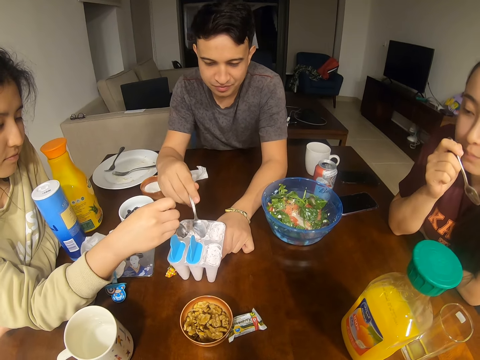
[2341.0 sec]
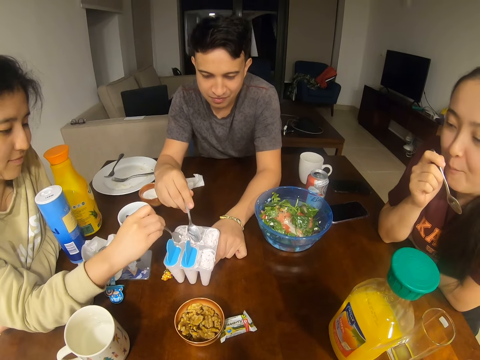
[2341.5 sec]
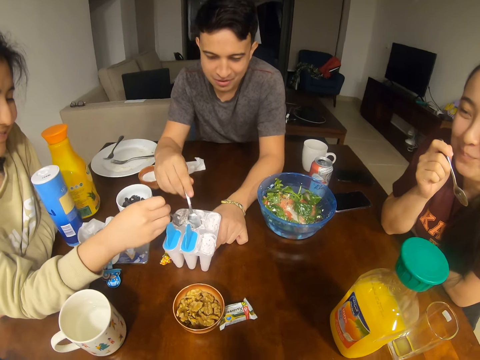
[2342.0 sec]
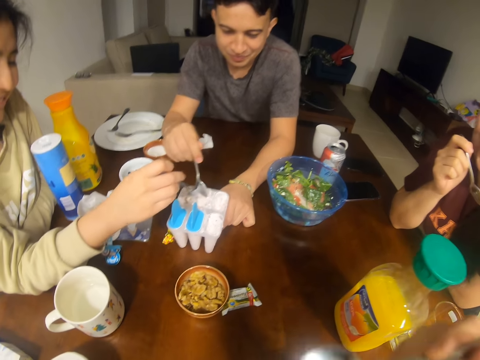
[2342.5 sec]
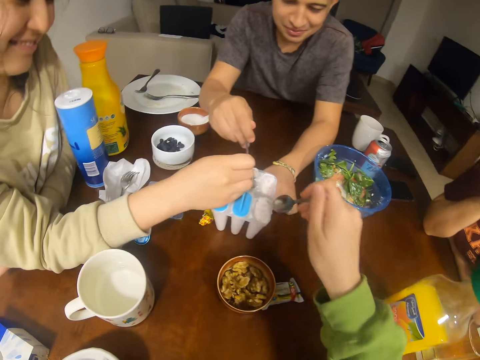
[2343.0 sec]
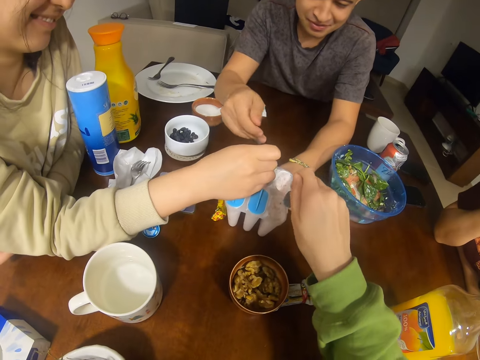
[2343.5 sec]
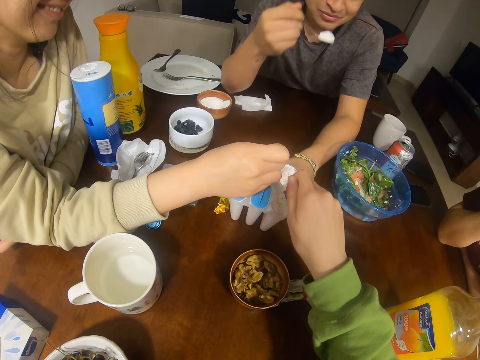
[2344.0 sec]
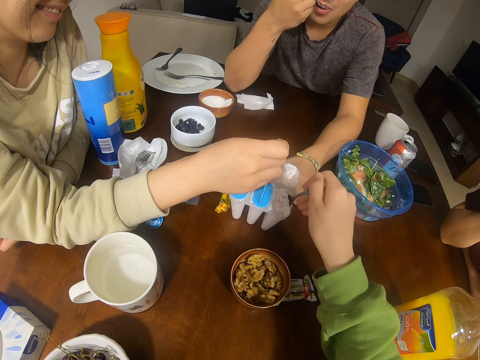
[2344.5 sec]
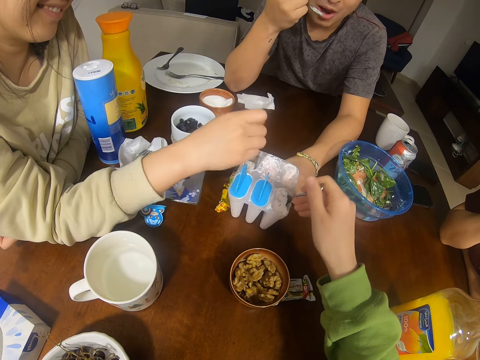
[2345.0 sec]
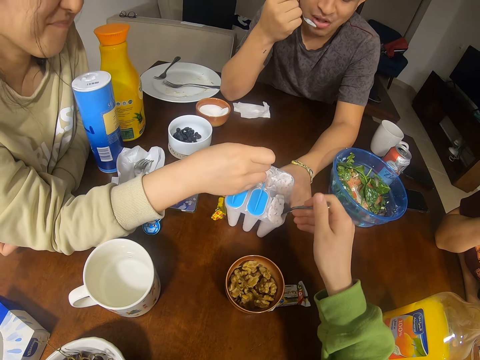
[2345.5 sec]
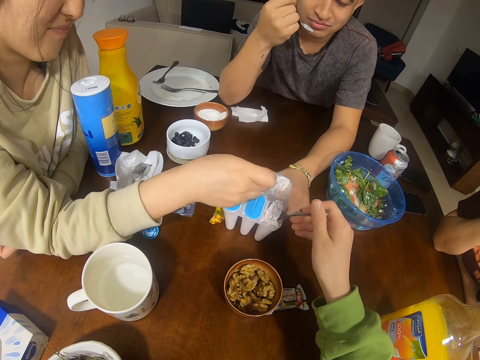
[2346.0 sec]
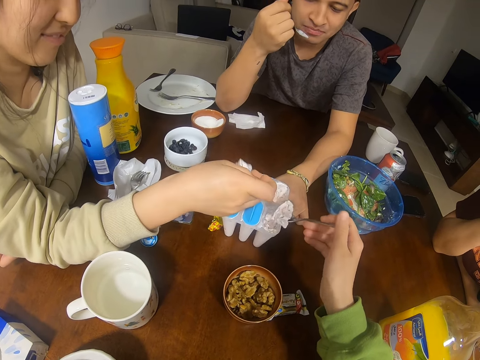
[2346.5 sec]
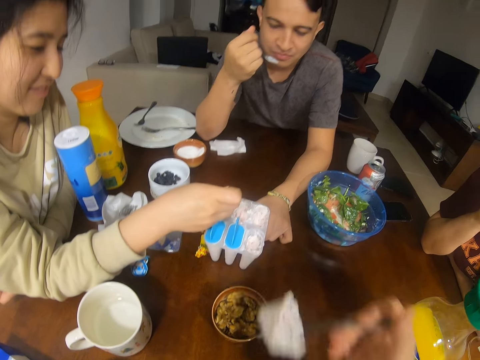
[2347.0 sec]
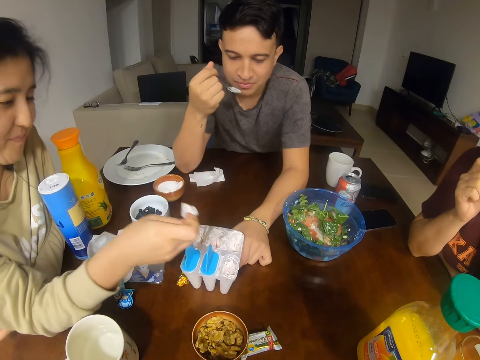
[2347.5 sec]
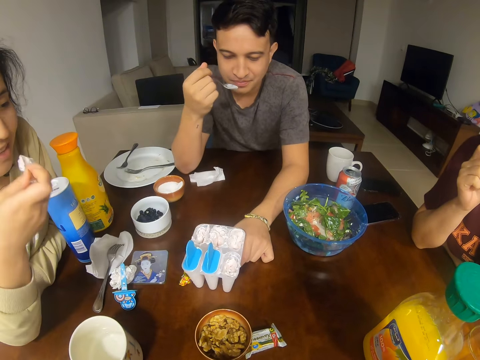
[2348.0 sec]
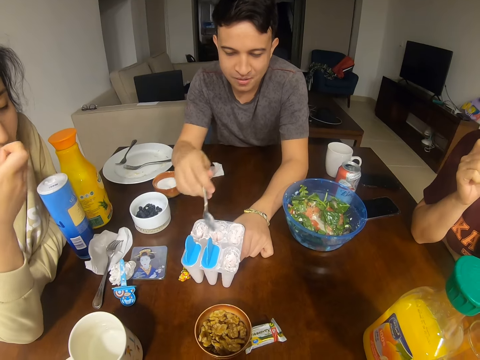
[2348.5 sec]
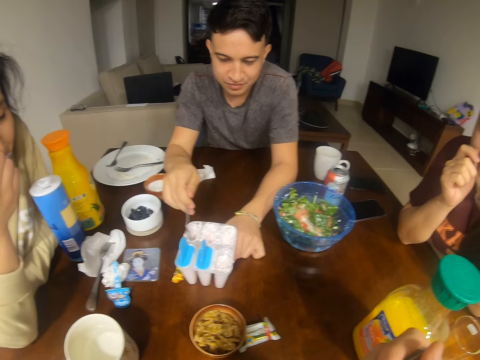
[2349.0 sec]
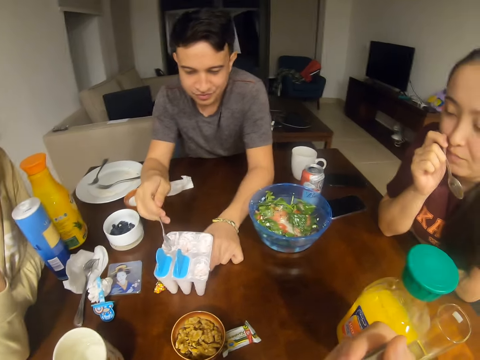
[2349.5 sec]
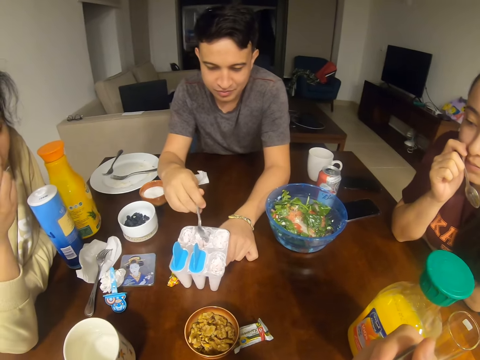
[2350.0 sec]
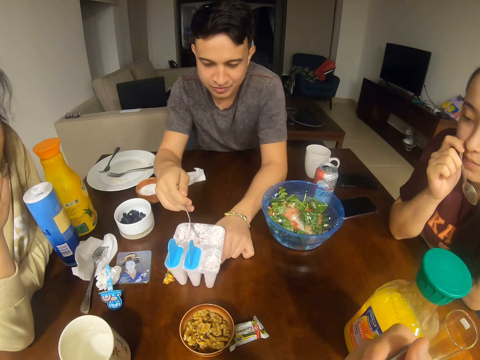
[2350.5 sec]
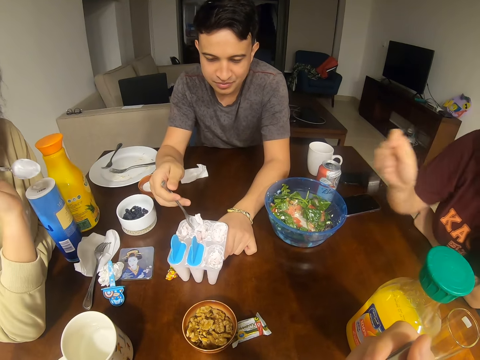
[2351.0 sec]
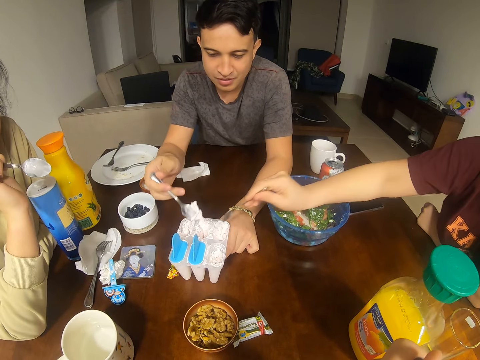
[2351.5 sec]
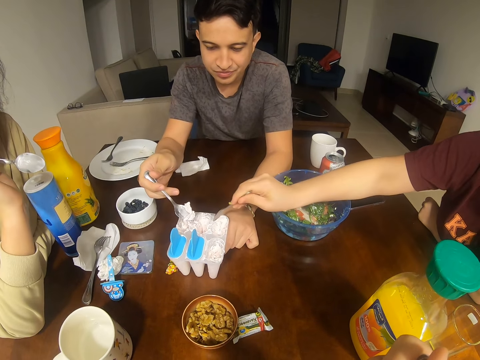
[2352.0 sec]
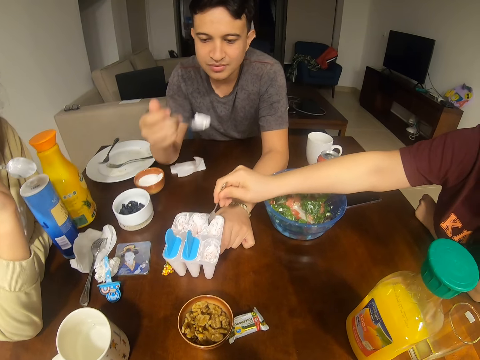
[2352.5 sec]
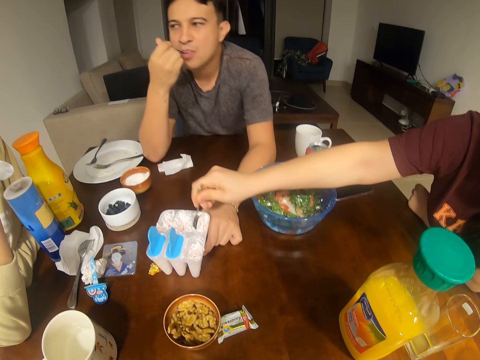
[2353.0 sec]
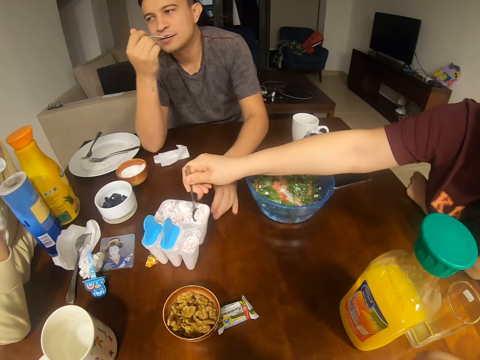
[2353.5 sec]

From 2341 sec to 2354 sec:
A man scoops ice cream. The camera wearer scoops ice cream. A woman scoops ice cream. The camera wearer eats something. They look at the food. The man scoops ice cream.

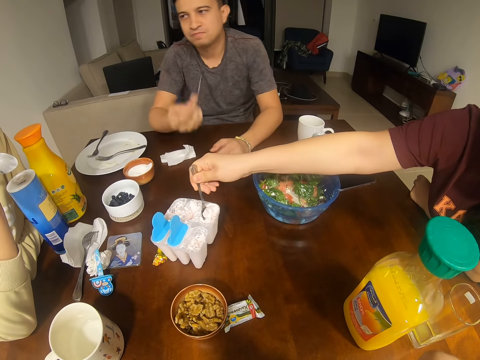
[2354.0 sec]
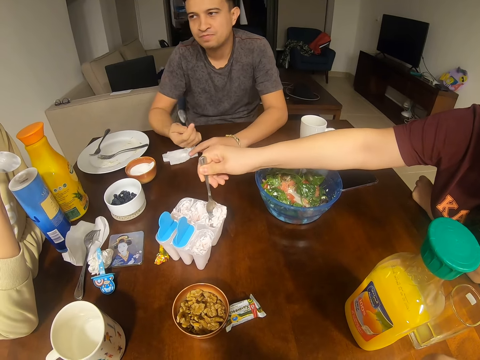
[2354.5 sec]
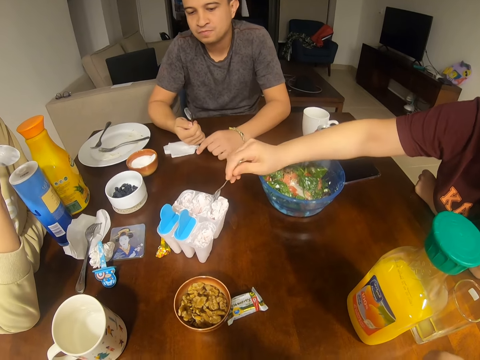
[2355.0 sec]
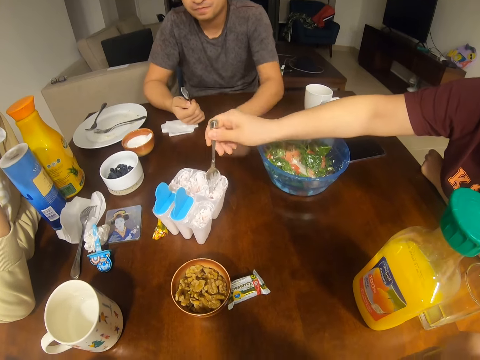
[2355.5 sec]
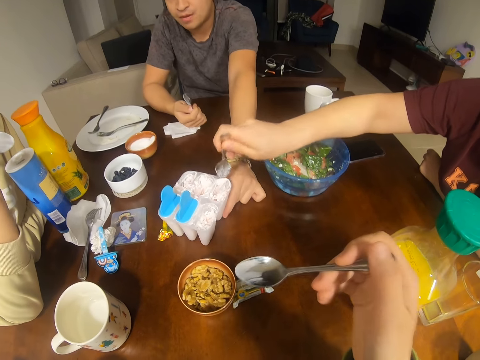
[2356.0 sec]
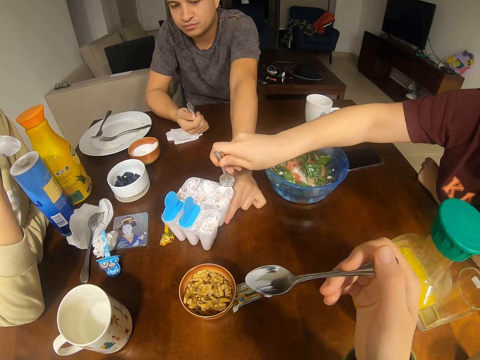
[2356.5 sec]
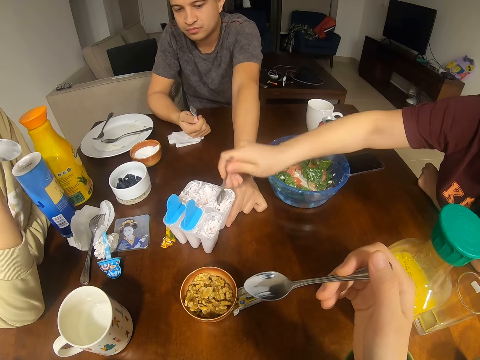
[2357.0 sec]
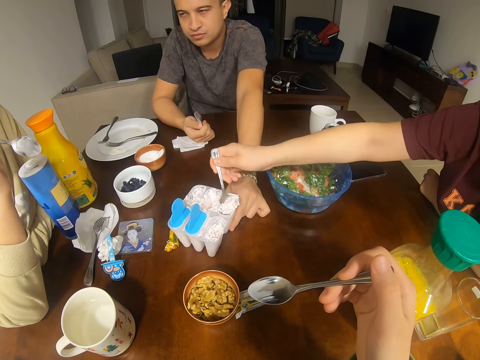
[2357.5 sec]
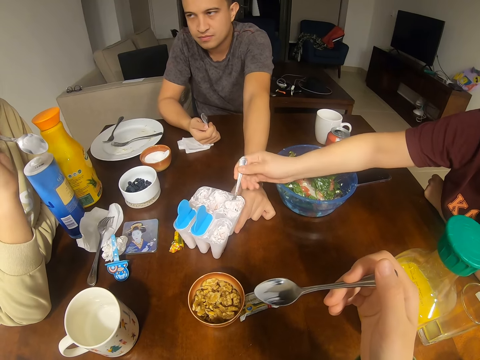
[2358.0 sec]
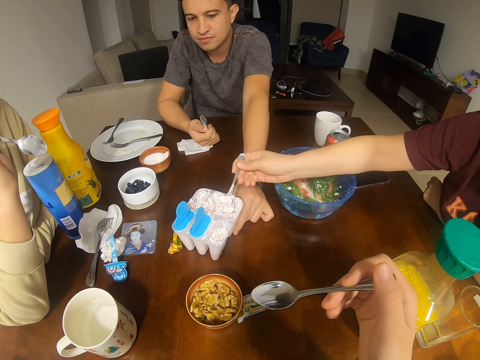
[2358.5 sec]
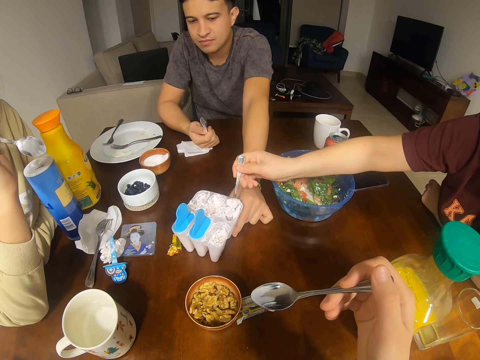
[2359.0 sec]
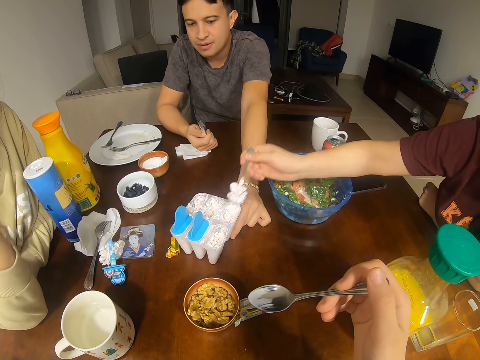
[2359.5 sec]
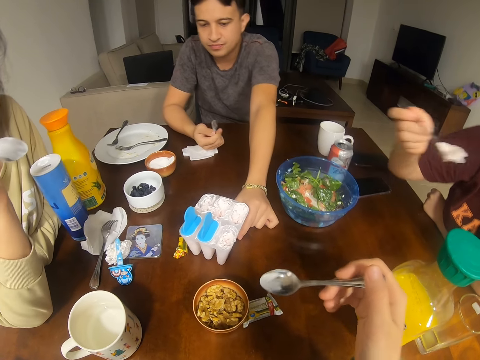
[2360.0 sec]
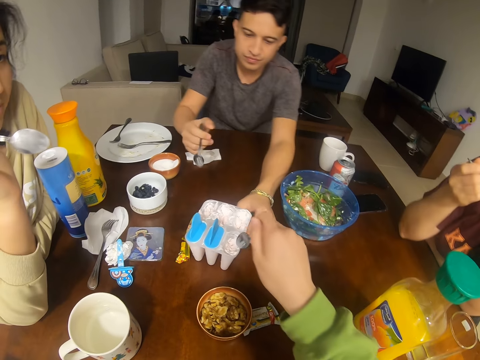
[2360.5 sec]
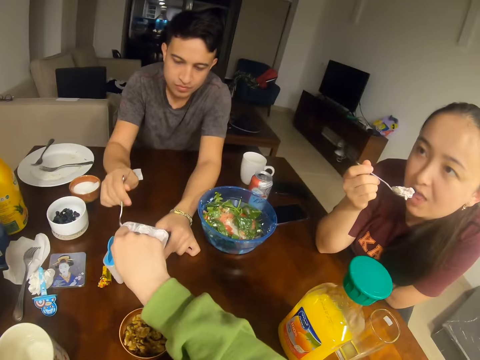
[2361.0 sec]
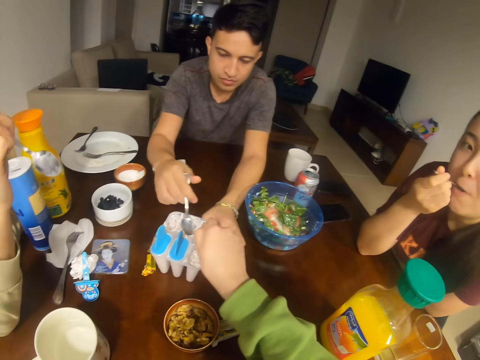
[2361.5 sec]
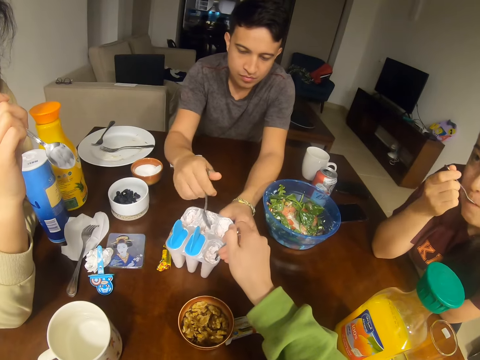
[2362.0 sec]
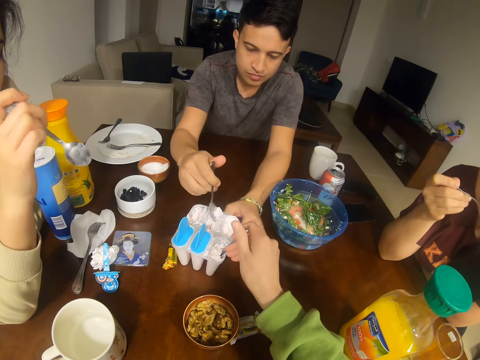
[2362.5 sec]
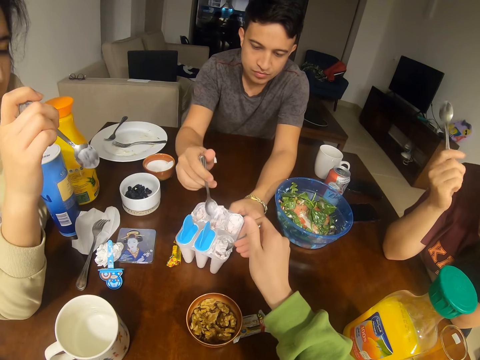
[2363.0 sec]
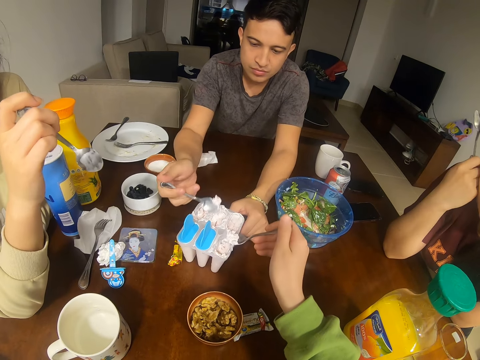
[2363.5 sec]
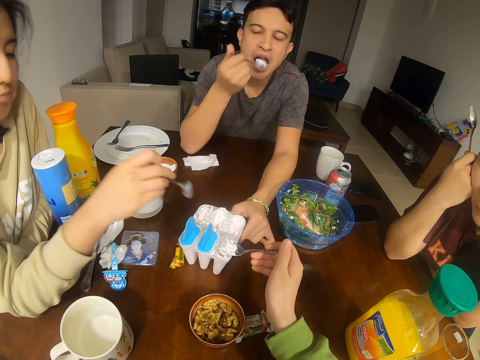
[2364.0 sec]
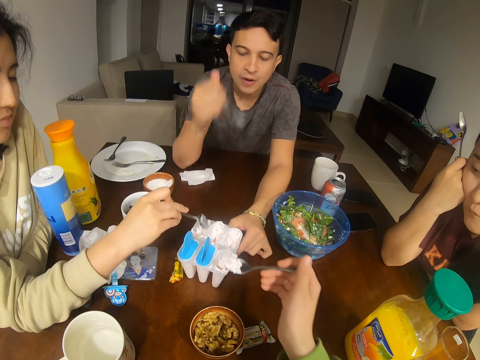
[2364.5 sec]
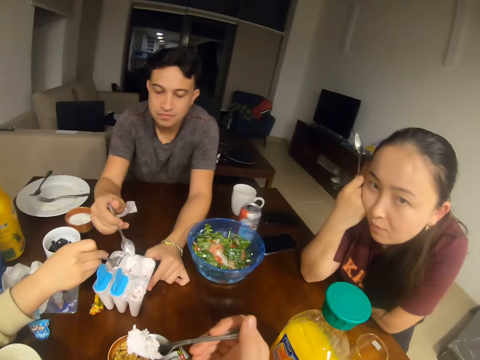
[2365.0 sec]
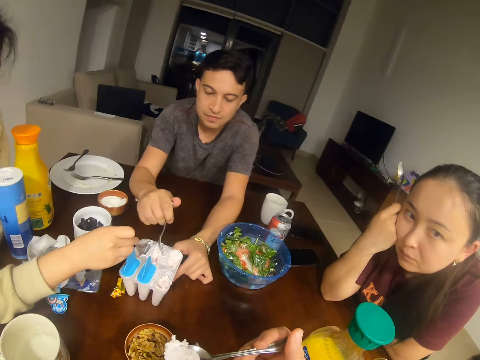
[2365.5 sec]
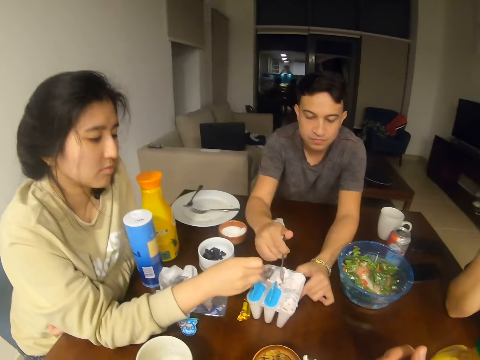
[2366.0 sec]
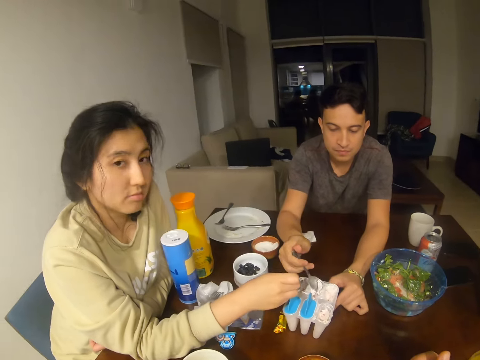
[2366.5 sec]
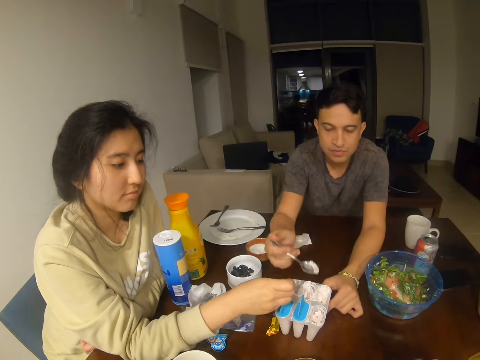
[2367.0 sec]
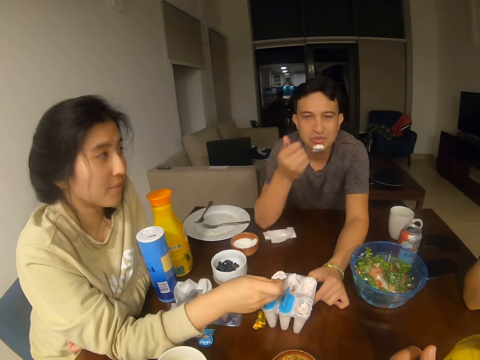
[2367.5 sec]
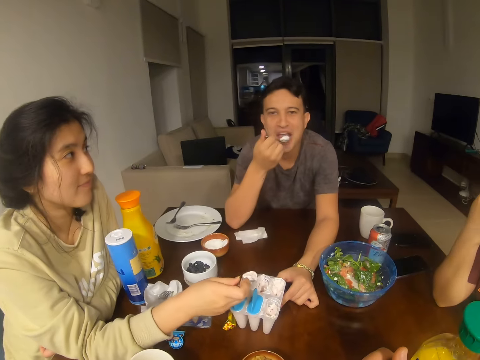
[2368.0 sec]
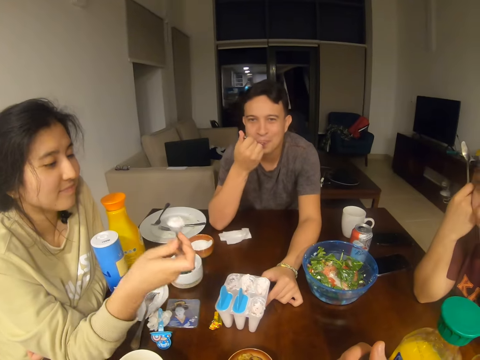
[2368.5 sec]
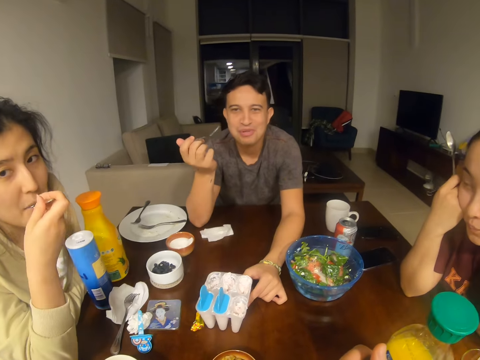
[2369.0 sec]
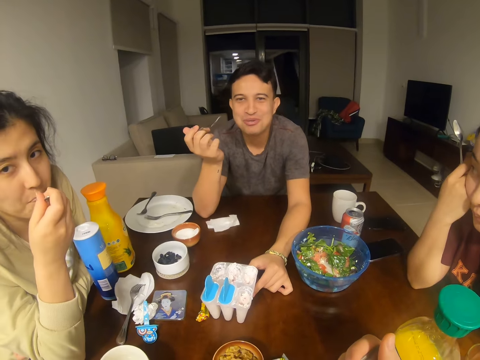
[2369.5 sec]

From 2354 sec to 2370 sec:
A man holds the tin. A woman scoops ice cream. Another man talks to a girl. The camera wearer scoops ice cream. The first man scoops ice cream. The camera wearer converses with another woman, the woman and the first man. The first man scoops ice cream. The other woman scoops ice cream.
